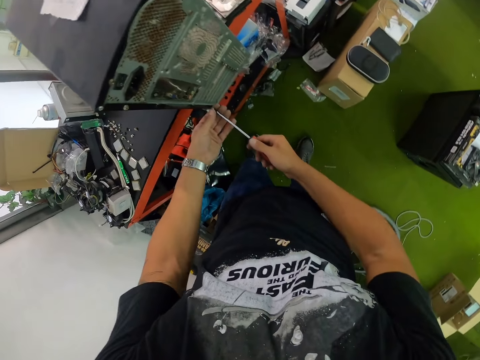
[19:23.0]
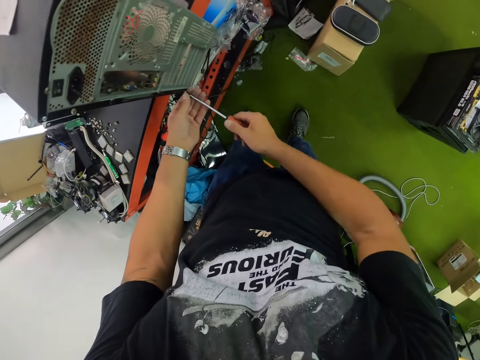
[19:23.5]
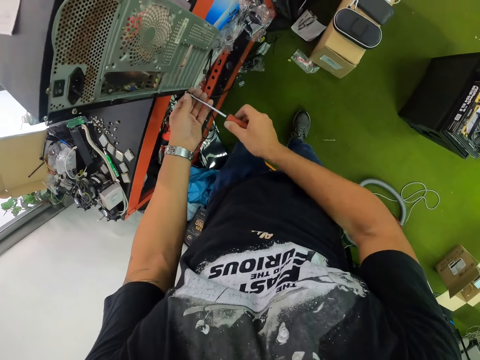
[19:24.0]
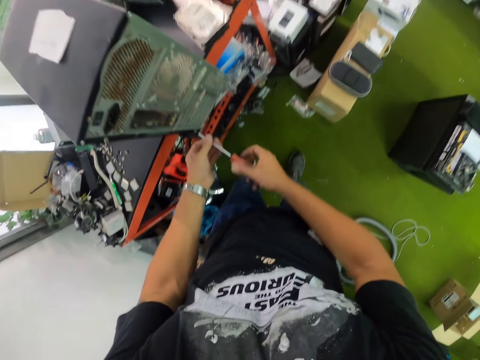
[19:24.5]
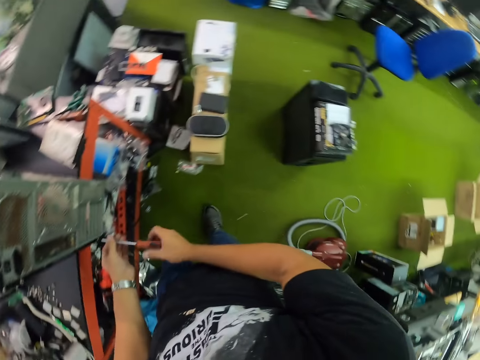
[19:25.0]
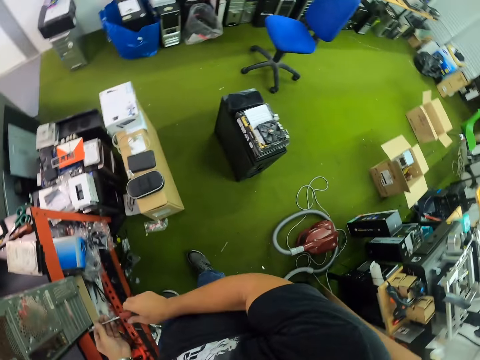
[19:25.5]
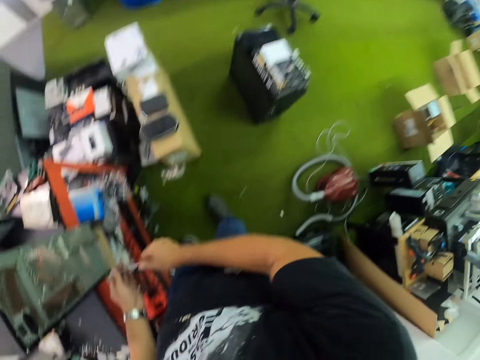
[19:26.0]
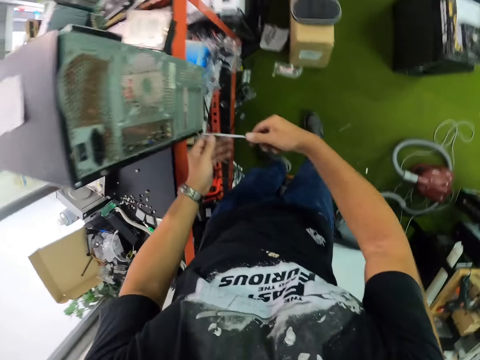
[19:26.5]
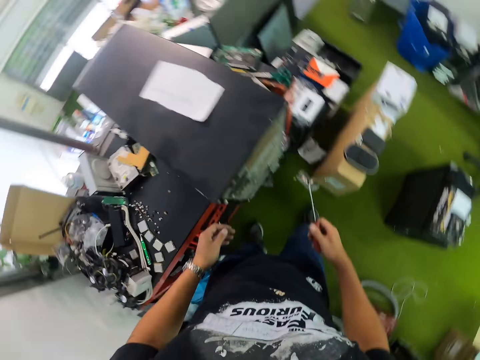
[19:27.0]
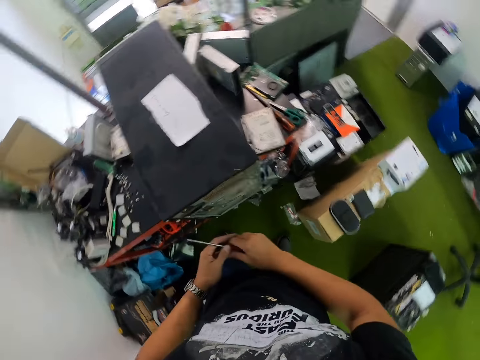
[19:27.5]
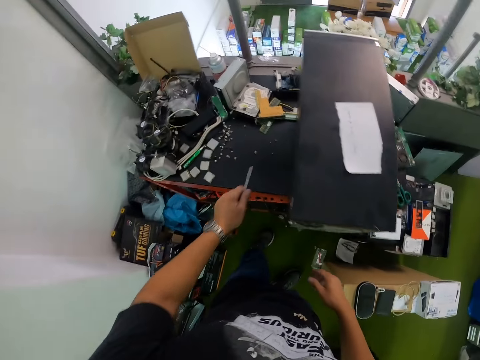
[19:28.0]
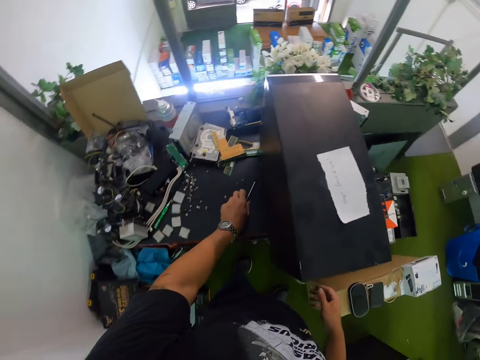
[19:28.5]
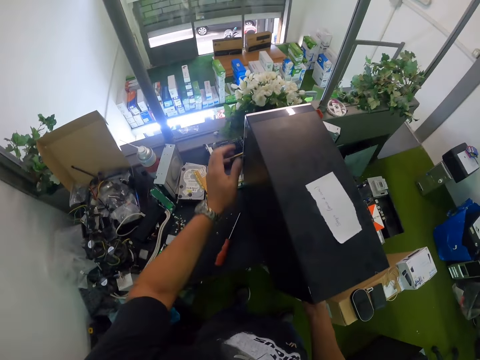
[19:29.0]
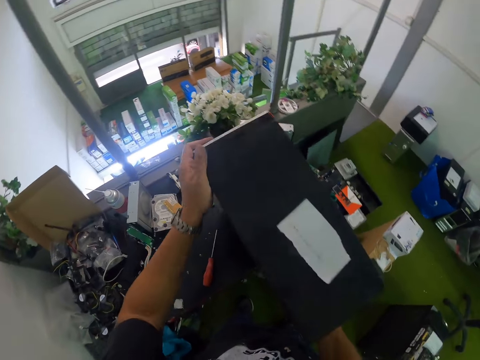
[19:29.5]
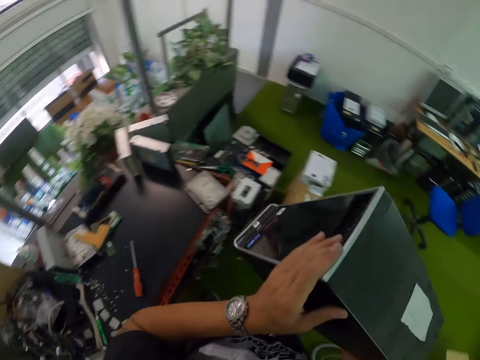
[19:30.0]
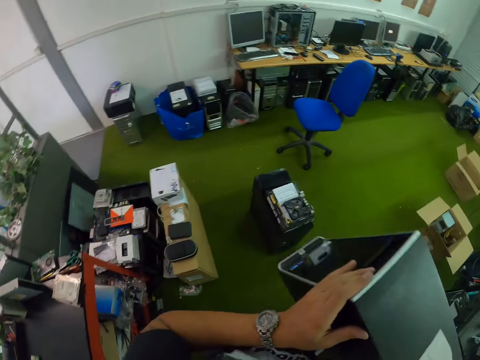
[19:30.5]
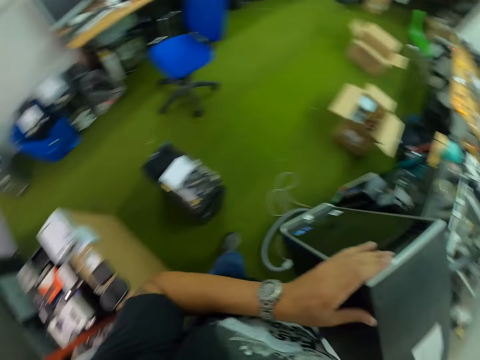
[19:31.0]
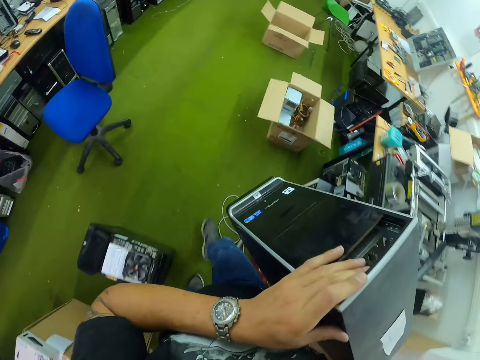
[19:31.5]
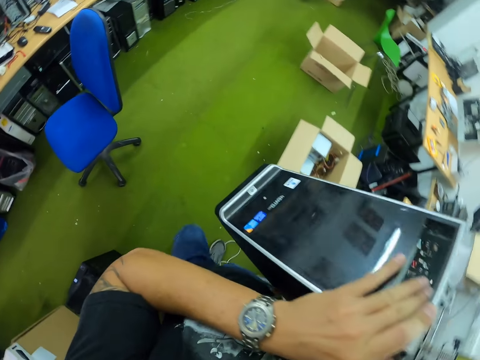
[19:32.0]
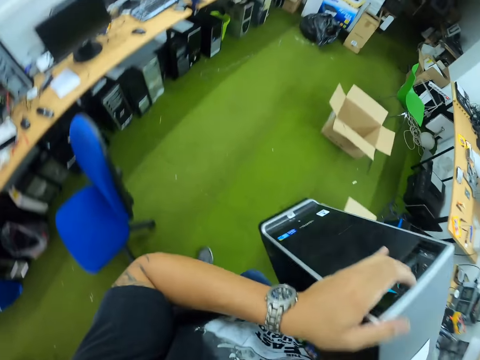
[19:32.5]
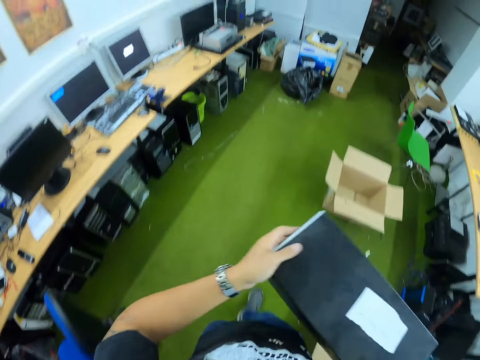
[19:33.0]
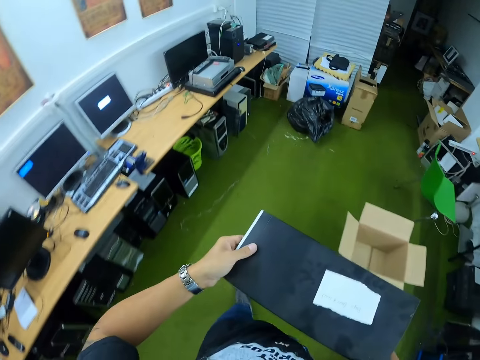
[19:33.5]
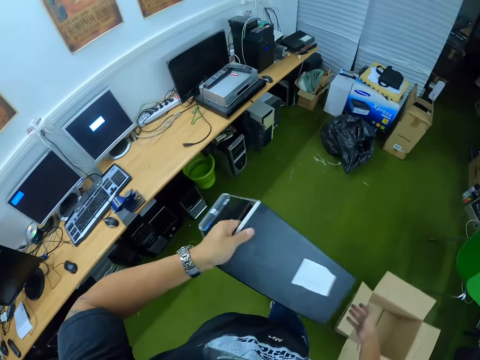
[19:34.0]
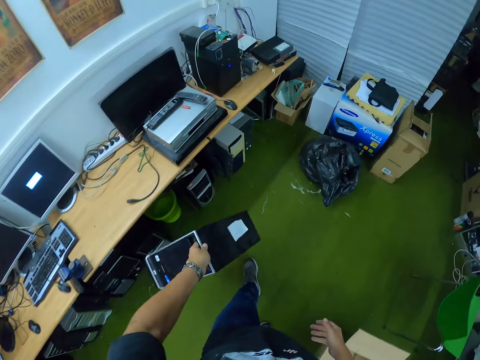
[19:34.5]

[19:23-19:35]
The camera wearer places the screw on the screwdriver with his left hand. He screws the screw into the CPU with the screwdriver in both hands. He looks around. He transfers the screwdriver from his right hand to his left hand. He drops the screwdriver on the table with his left hand. He picks up the CPU from the table with both hands. He walks across the room.

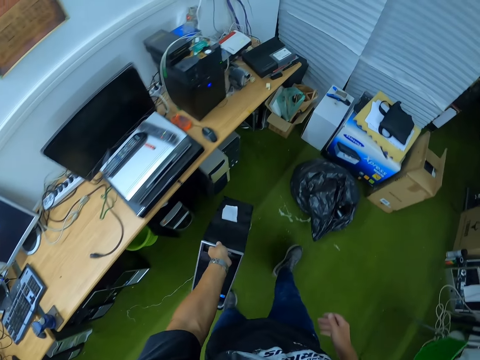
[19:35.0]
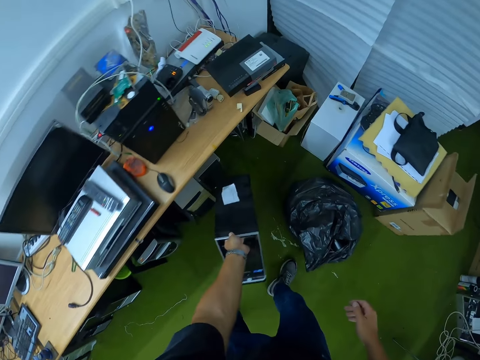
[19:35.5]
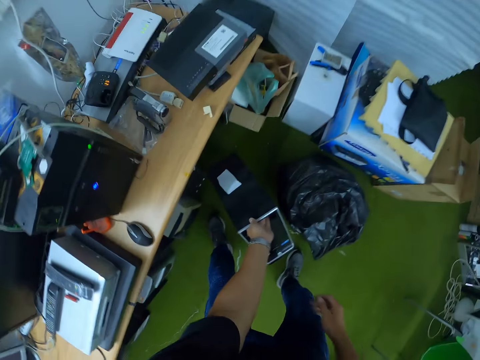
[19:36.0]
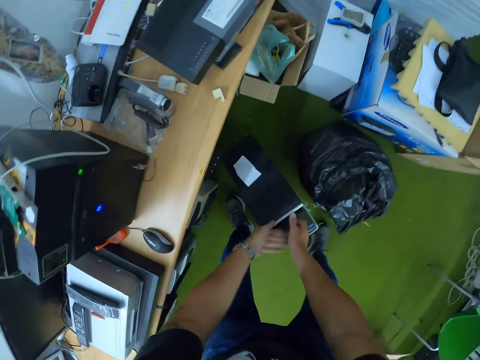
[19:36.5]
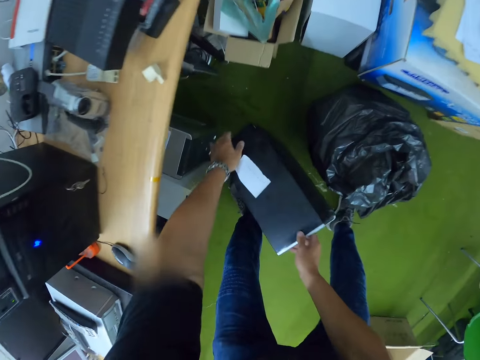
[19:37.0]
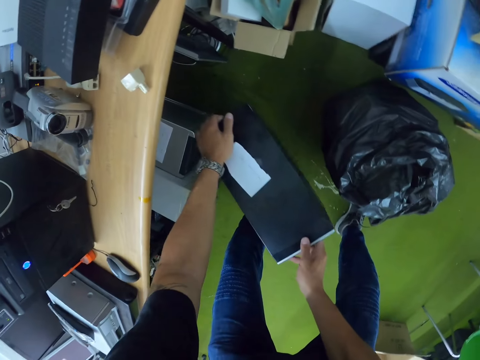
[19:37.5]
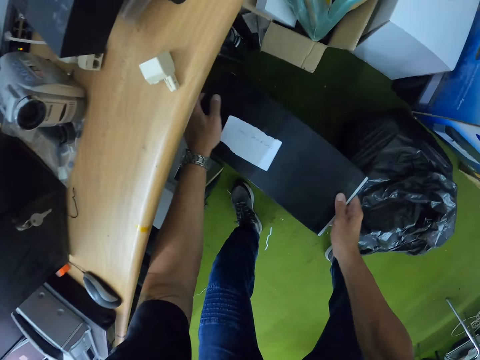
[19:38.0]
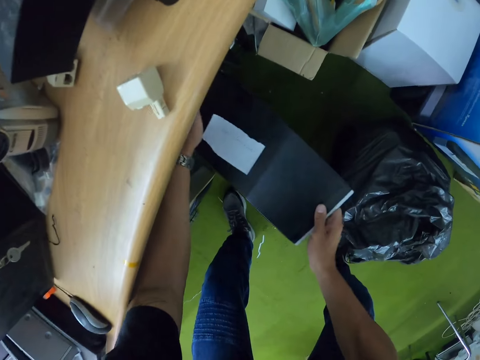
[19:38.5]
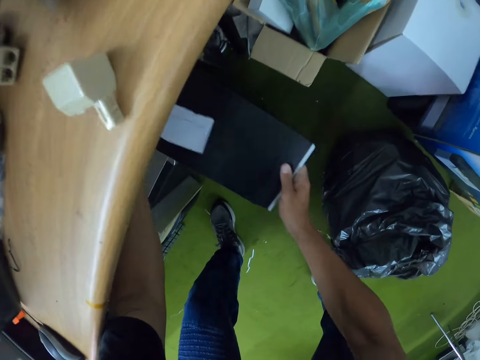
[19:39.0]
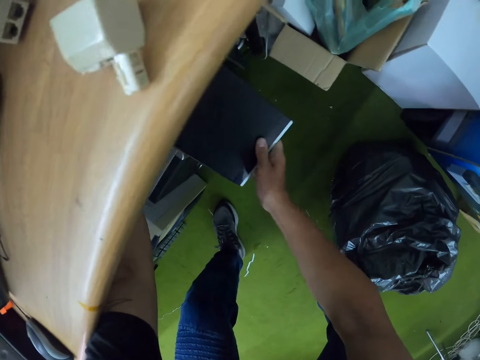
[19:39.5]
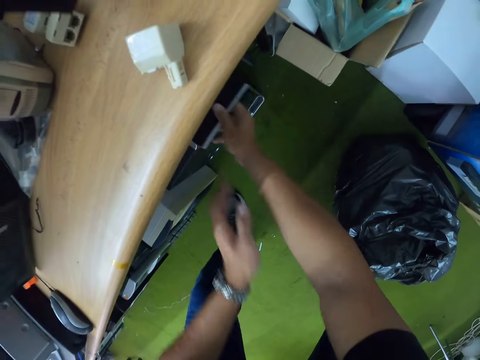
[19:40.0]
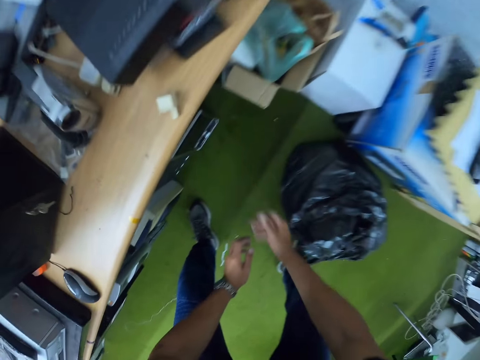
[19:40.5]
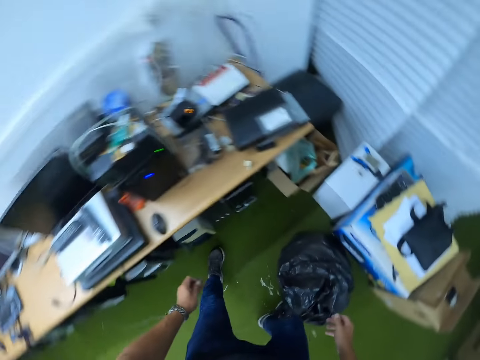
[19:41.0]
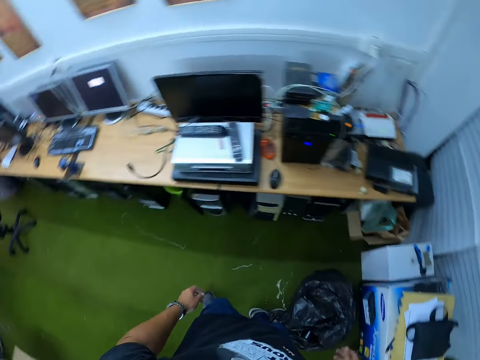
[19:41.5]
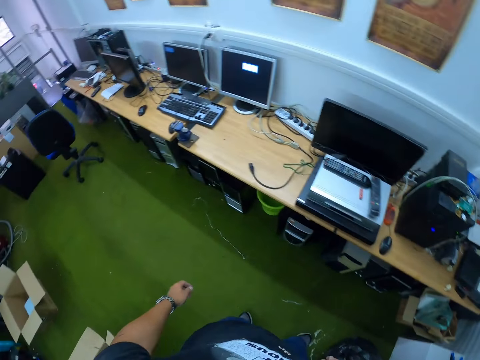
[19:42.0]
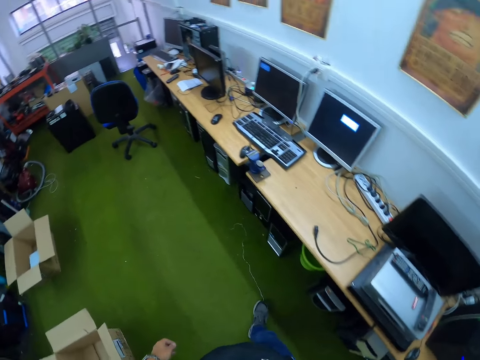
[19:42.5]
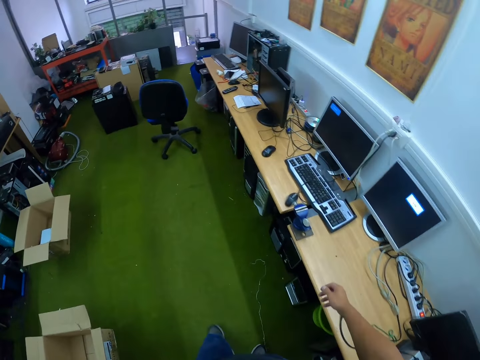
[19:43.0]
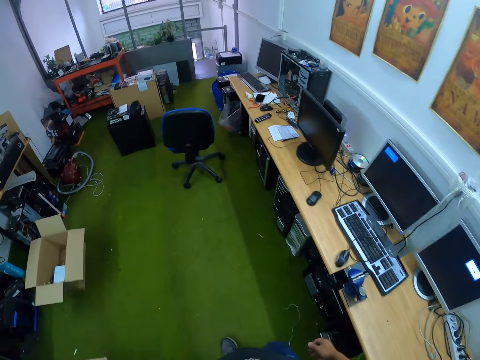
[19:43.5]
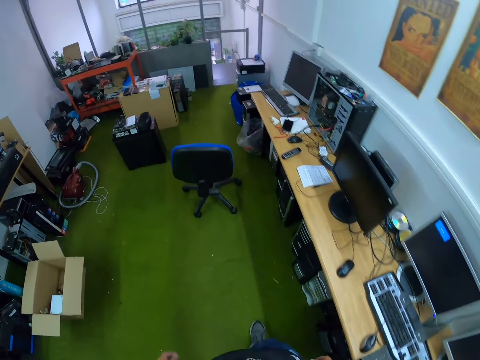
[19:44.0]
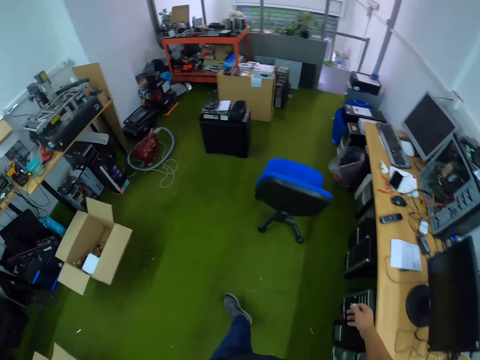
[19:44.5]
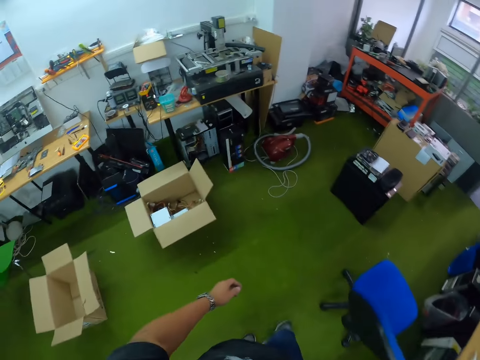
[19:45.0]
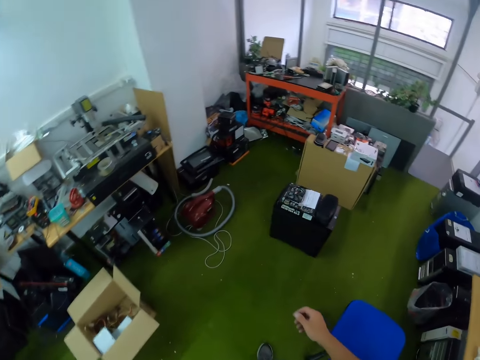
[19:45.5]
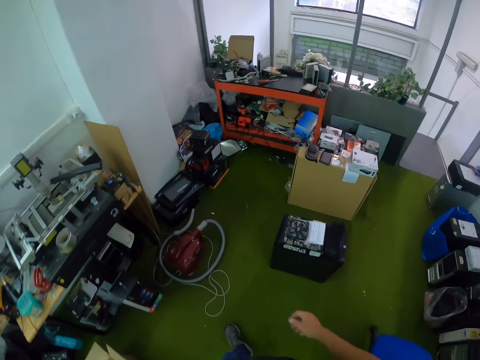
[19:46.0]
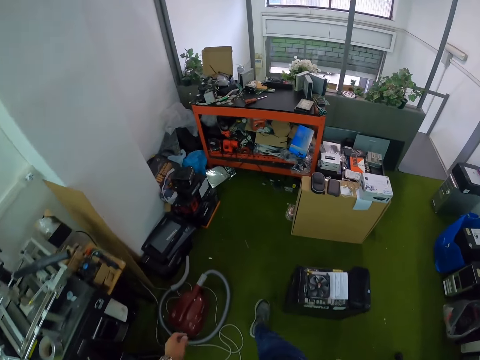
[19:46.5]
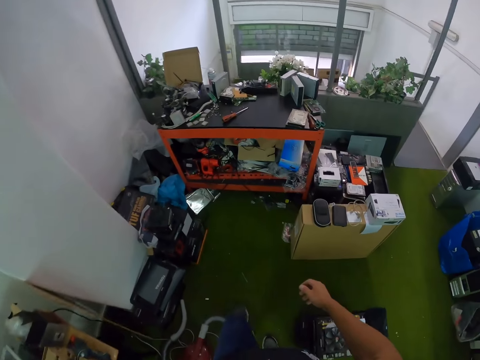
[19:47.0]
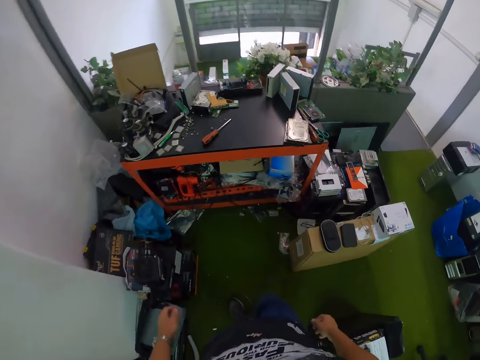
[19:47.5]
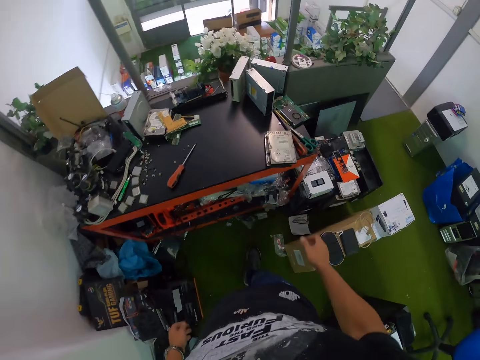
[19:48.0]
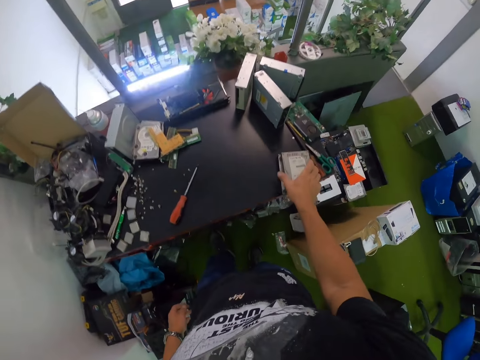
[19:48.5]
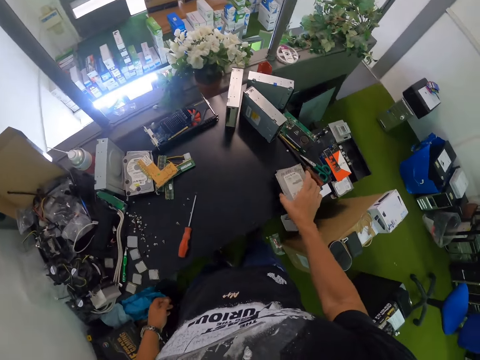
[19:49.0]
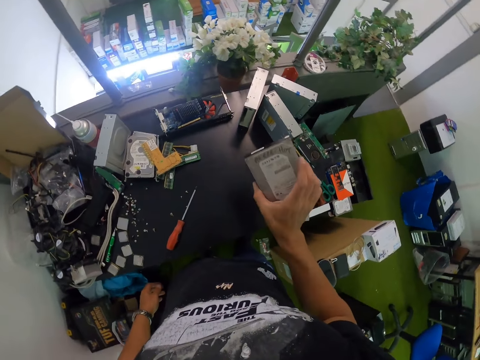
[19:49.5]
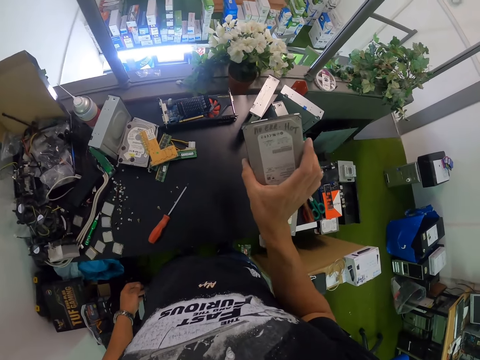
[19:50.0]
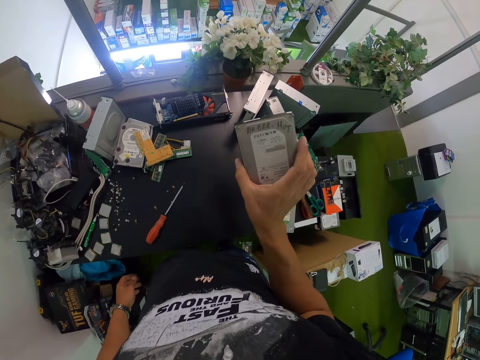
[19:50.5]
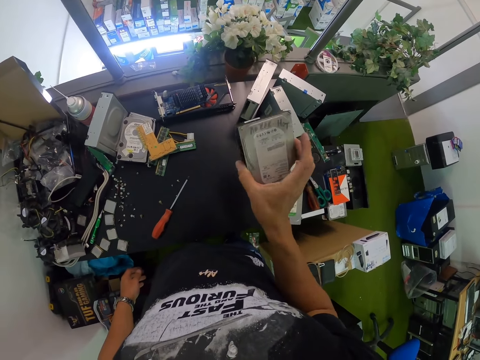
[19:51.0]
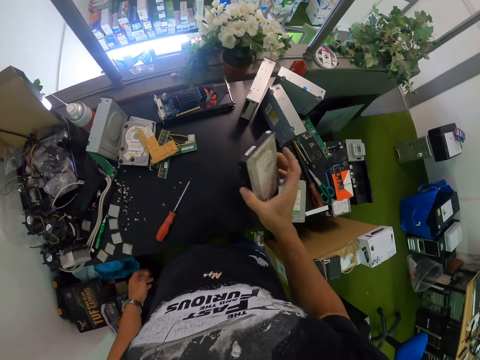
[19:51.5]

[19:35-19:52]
The camera wearer drops the CPU on the floor with his left hand. He puts the CPU under a desk with both hands. He walks across the room. He picks up the hard disk drive from the table with his right hand. He looks at the hard drive.
